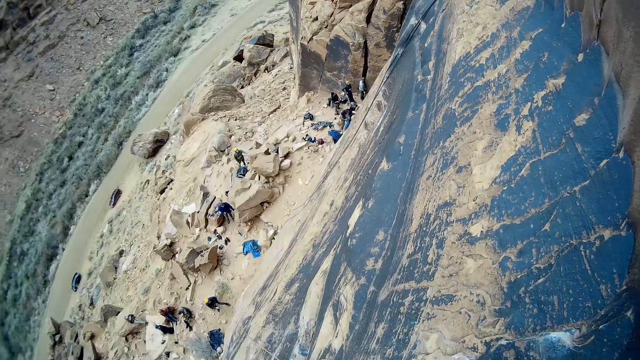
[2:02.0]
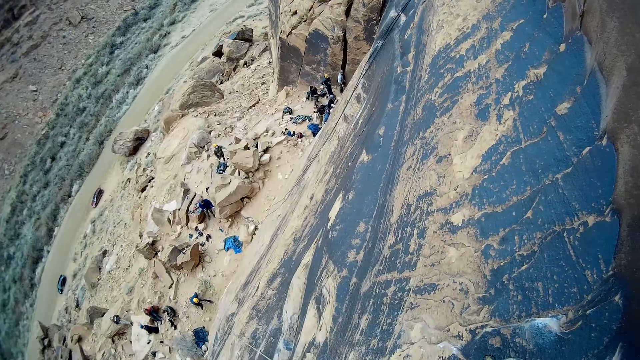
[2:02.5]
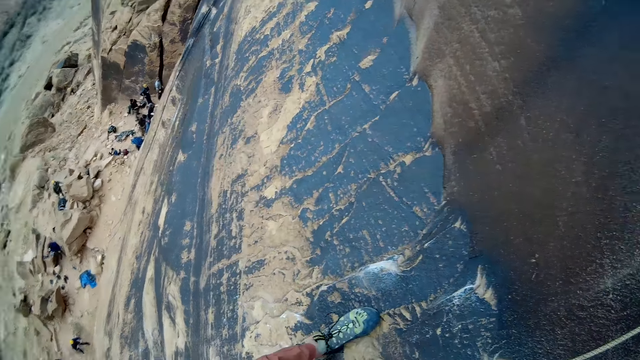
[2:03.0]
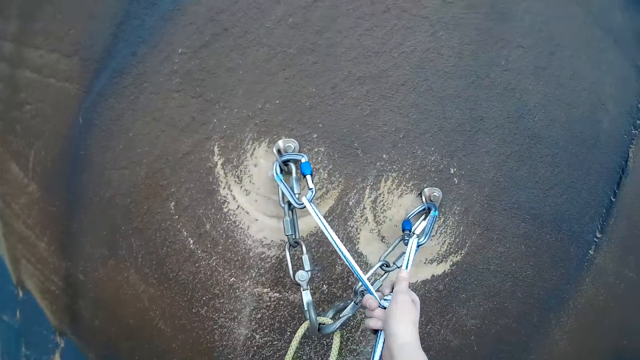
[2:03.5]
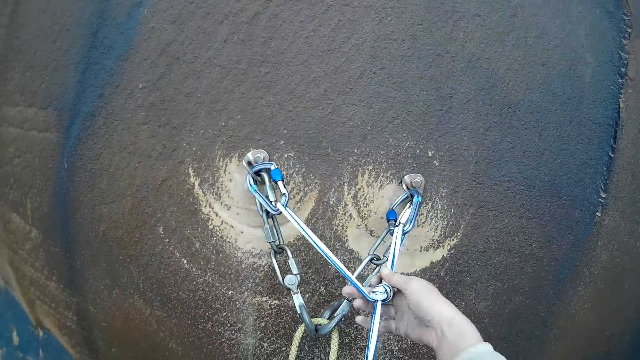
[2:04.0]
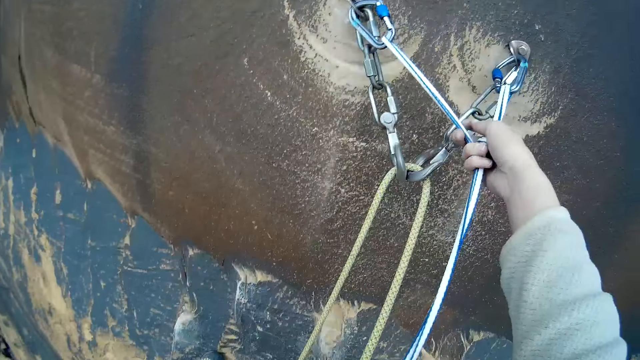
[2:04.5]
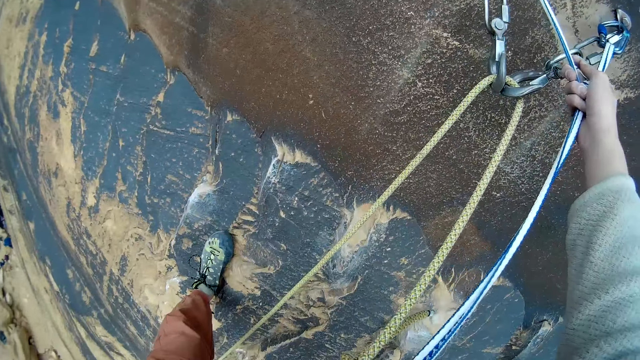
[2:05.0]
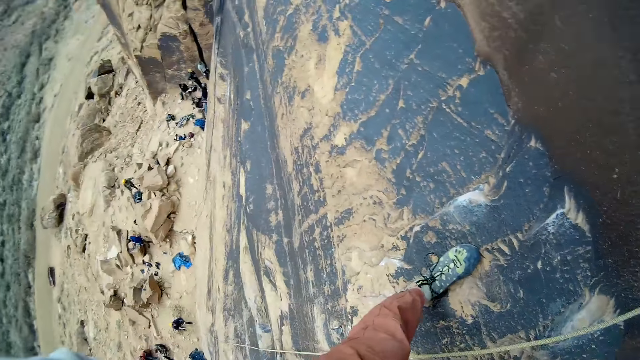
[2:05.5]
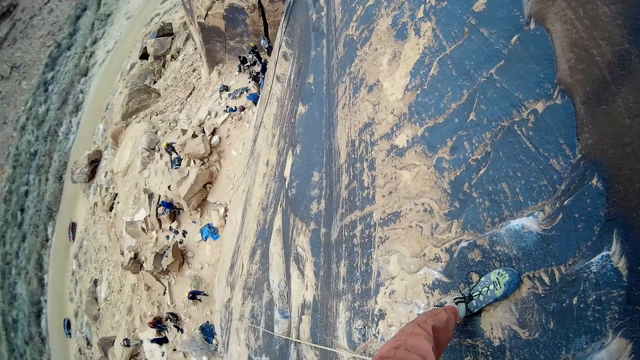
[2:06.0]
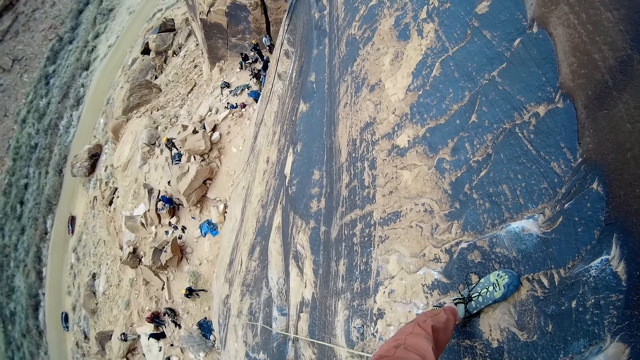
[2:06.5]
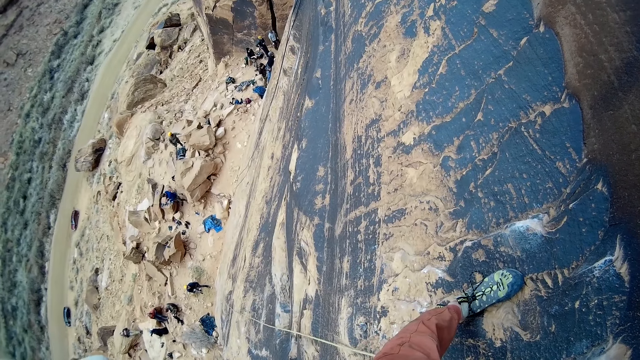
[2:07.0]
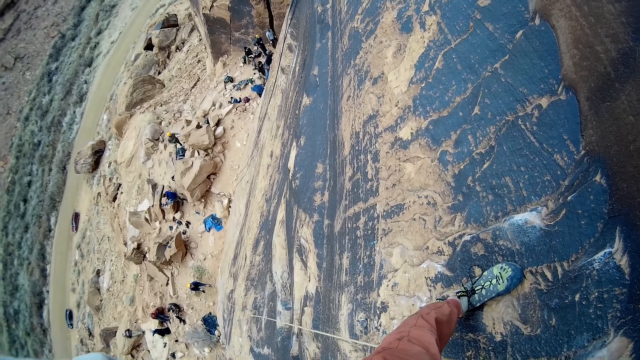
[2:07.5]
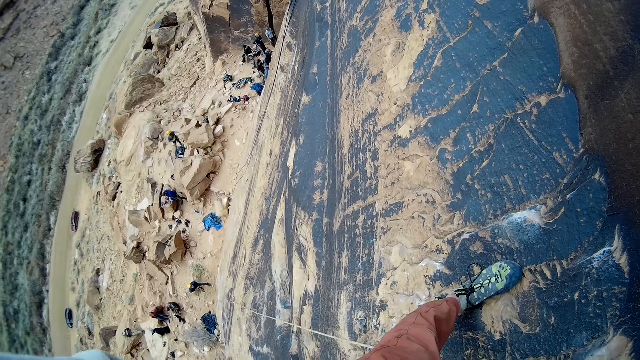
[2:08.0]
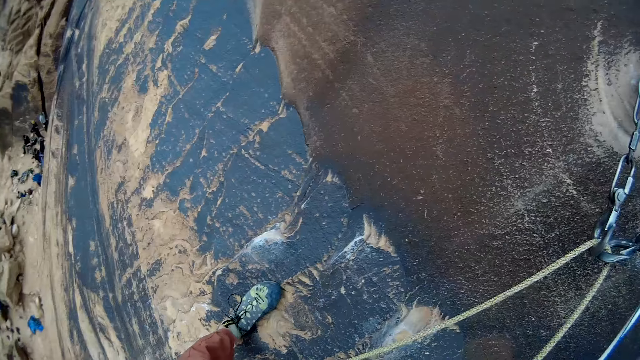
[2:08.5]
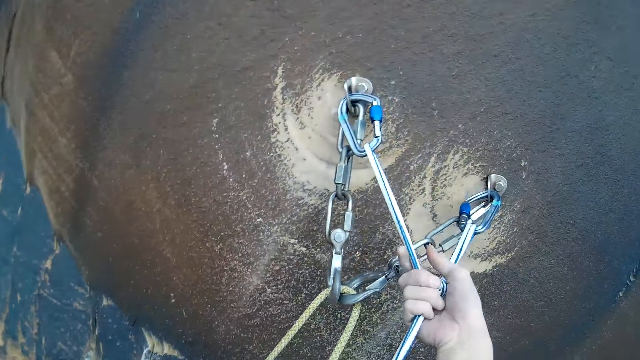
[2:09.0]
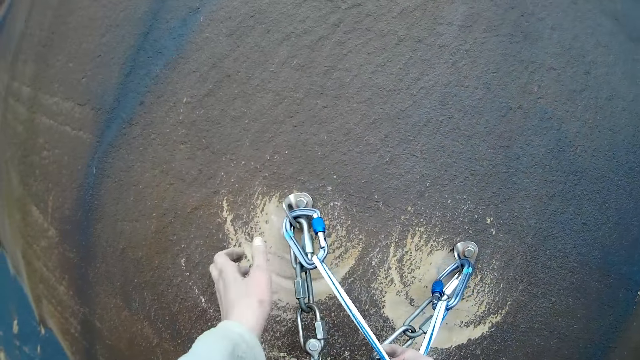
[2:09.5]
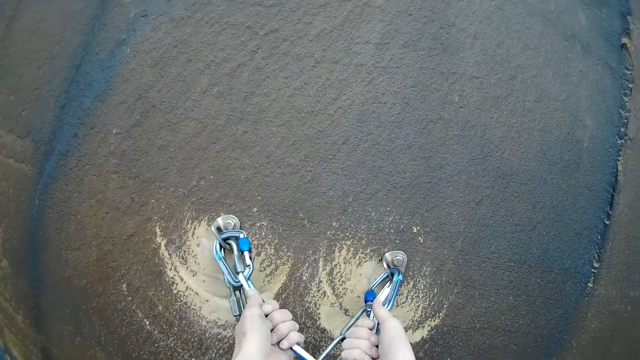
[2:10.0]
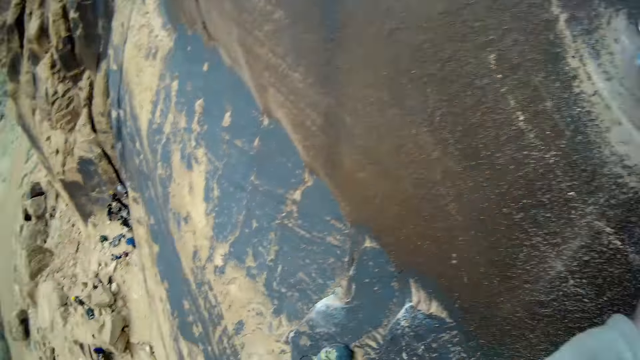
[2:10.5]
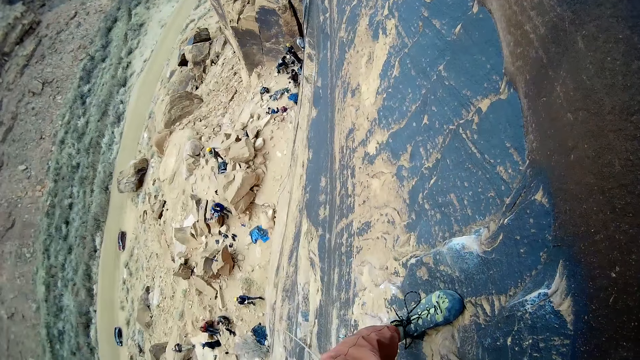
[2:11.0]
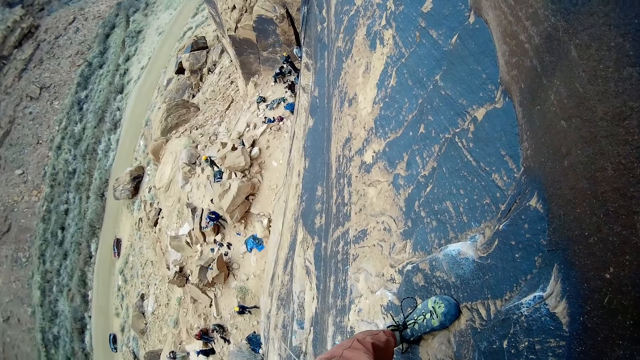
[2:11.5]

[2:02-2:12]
The camera wearer looks at the people on the ground. He holds the knotted rope with his right hand. He looks at the people on the ground. He holds the knotted rope with both hands. He looks at the people on the ground.
